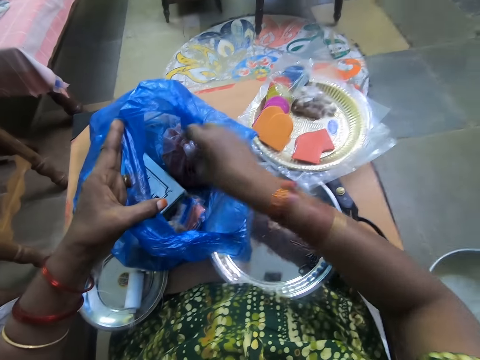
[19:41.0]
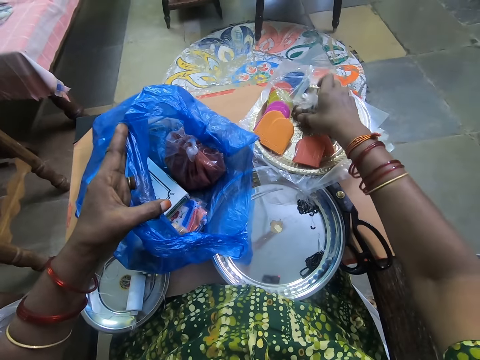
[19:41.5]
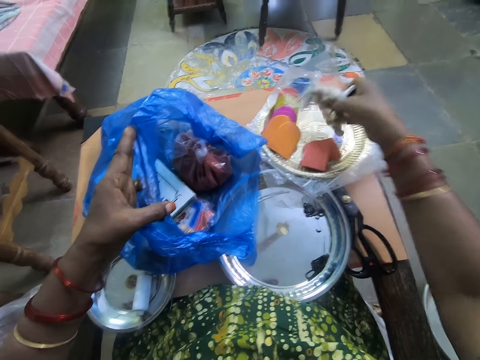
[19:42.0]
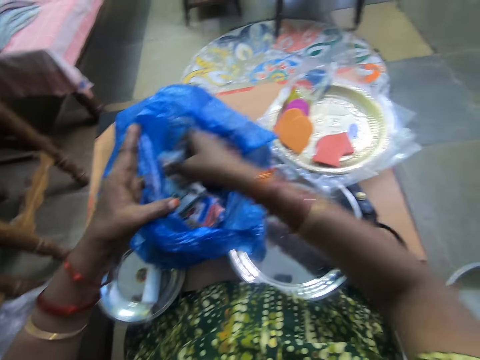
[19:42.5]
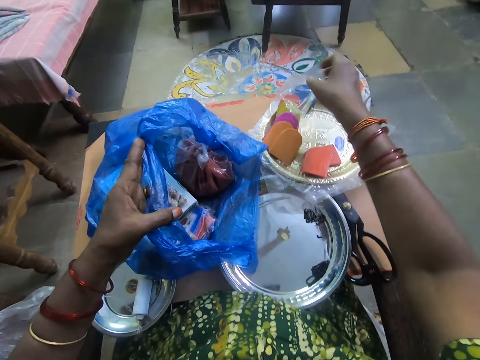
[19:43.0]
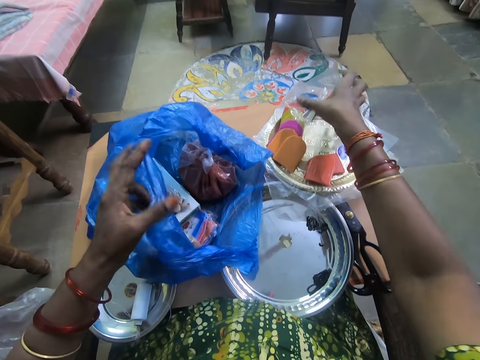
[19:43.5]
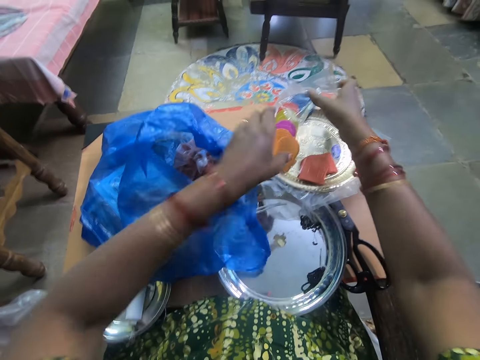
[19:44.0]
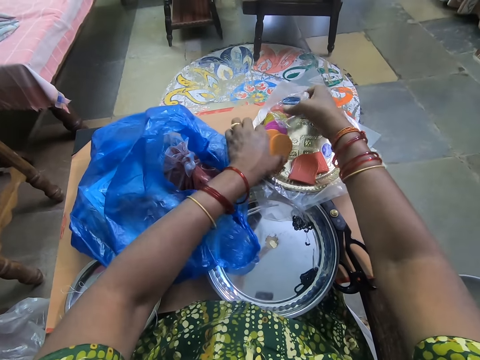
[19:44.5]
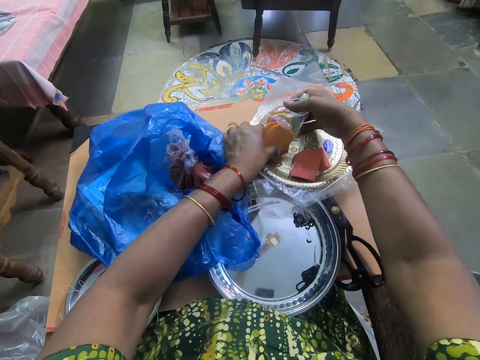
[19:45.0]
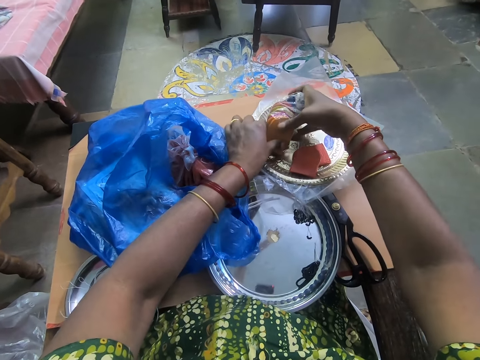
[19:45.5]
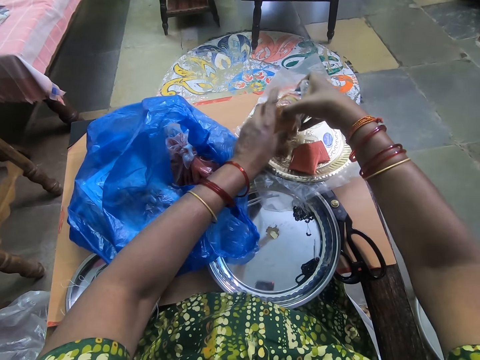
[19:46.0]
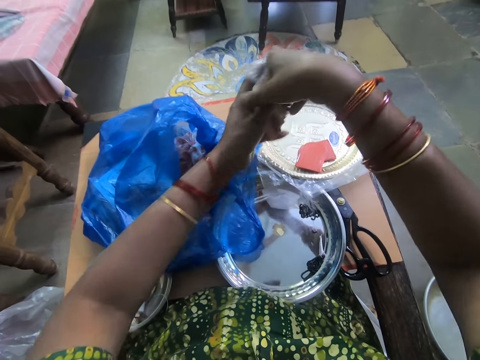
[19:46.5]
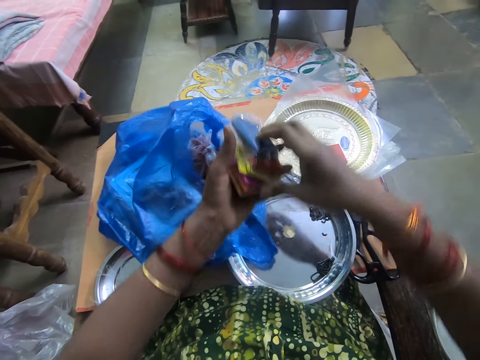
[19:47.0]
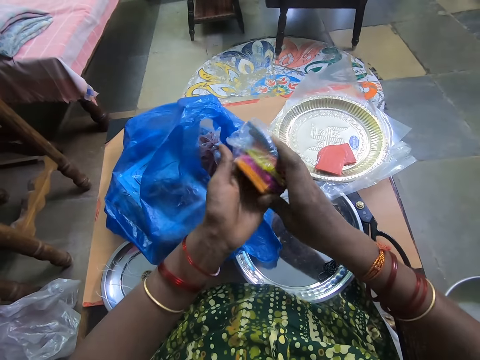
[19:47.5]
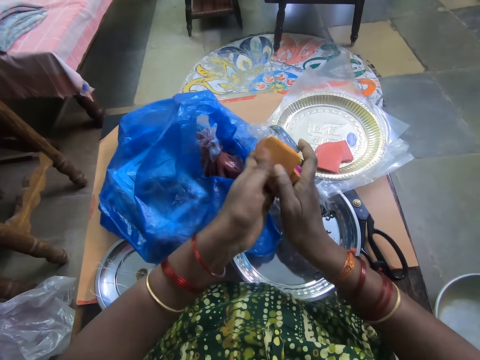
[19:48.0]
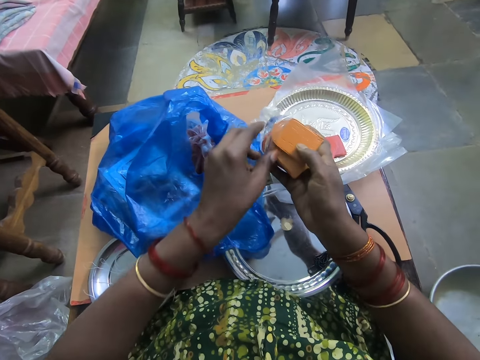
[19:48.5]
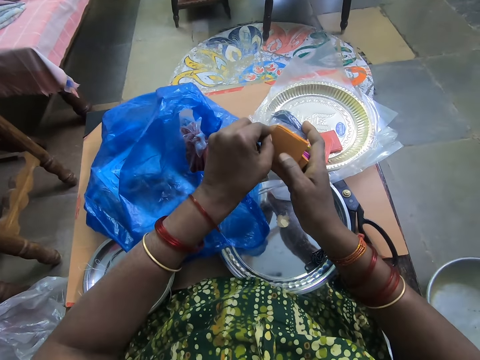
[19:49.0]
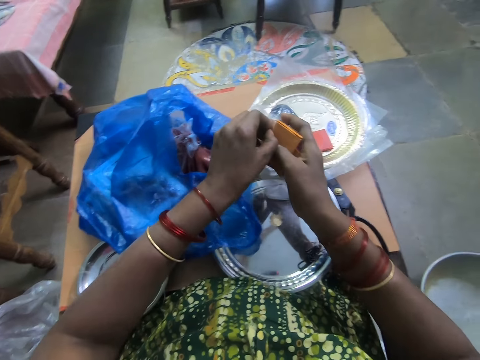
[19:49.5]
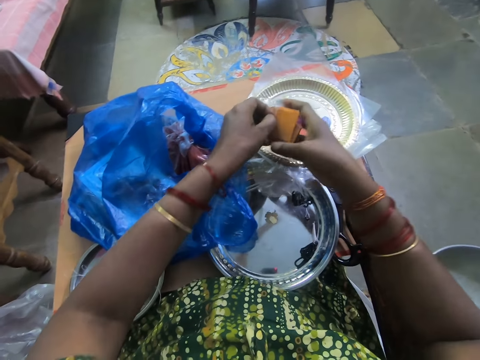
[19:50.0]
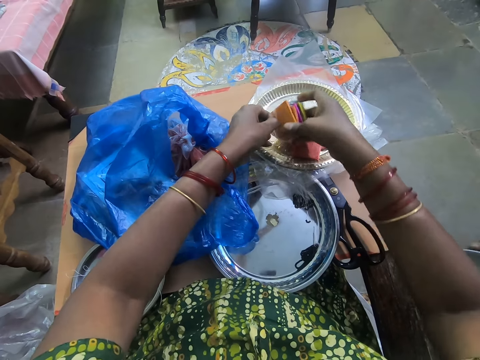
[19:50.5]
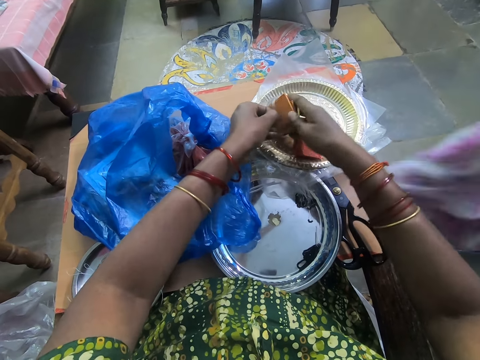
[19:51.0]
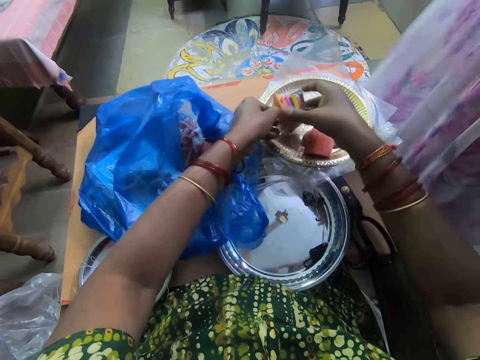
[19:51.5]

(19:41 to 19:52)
The camera wearer picks up the pack of groundnut from the plate on the table with her right hand. She places the pack of groundnut in her right hand into the blue bag. She picks up the tags from the plate on the table with both hands. She passes the tags between her hands. She places the tags in her hands on the plate on the table.
